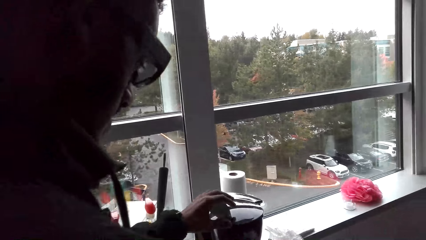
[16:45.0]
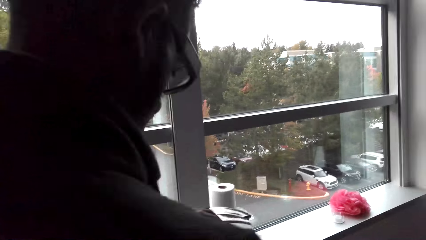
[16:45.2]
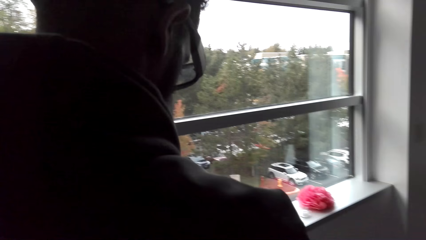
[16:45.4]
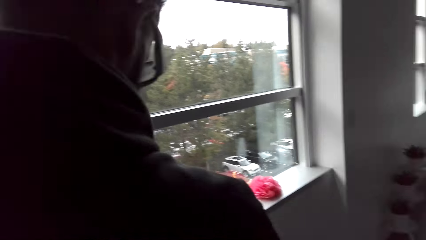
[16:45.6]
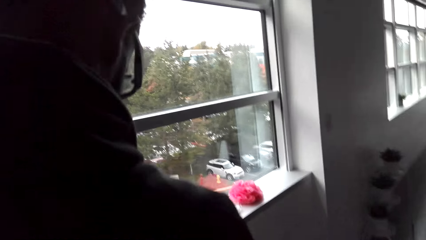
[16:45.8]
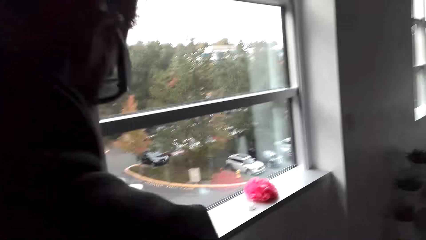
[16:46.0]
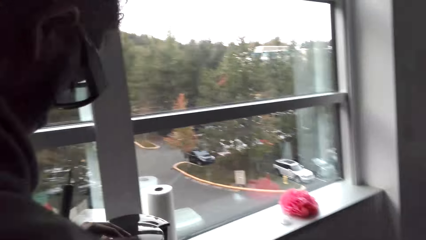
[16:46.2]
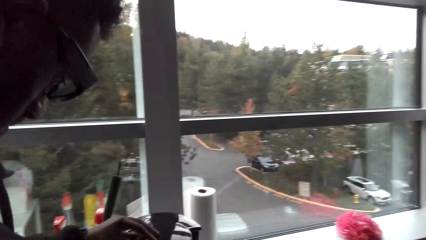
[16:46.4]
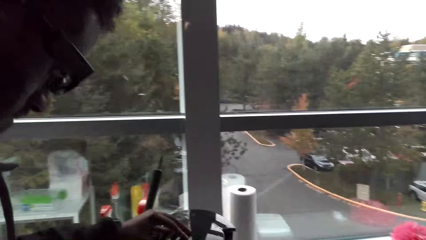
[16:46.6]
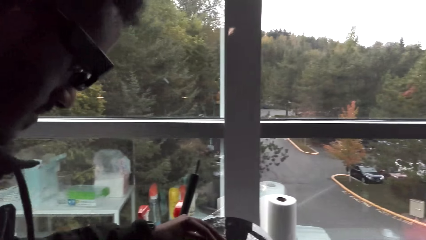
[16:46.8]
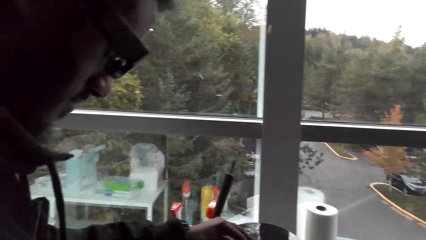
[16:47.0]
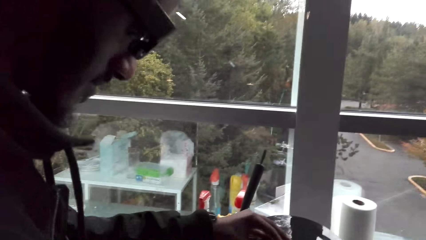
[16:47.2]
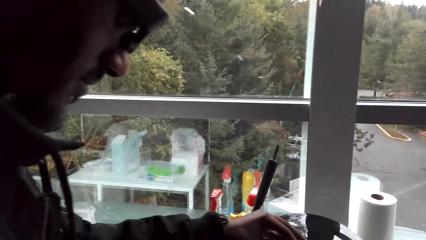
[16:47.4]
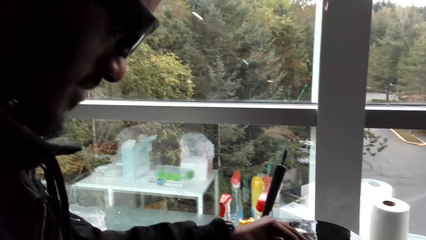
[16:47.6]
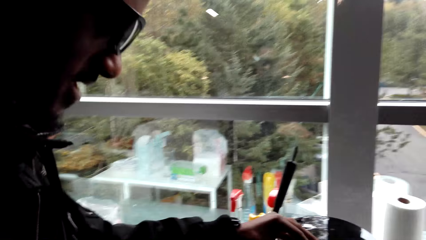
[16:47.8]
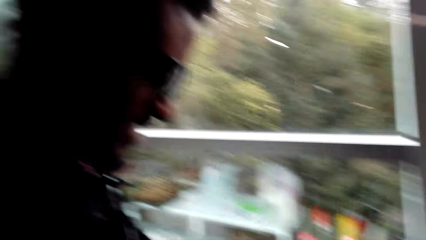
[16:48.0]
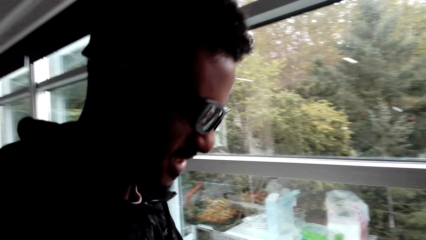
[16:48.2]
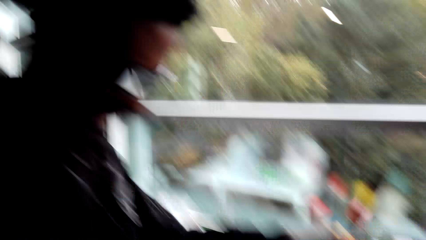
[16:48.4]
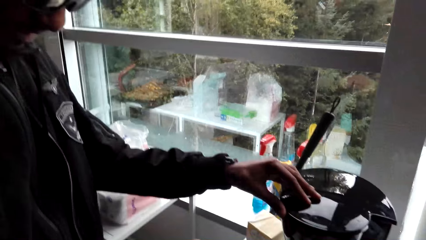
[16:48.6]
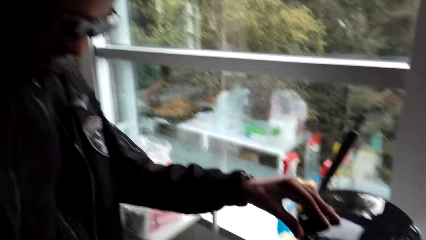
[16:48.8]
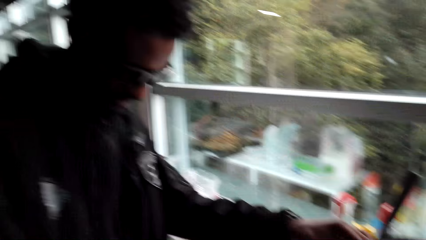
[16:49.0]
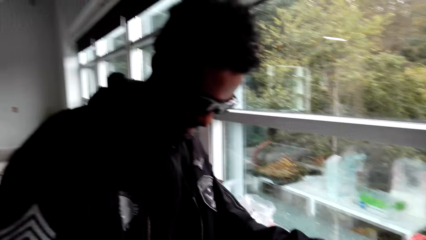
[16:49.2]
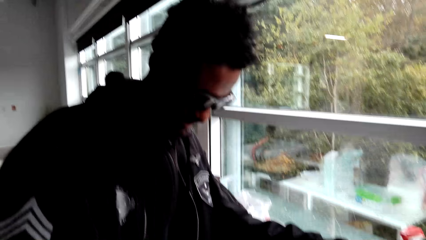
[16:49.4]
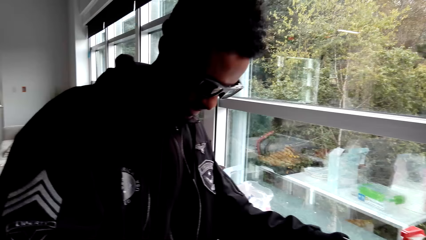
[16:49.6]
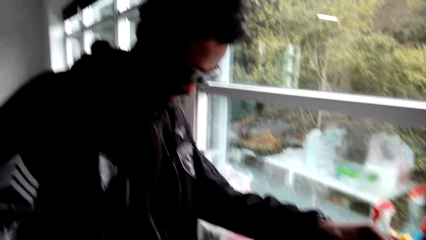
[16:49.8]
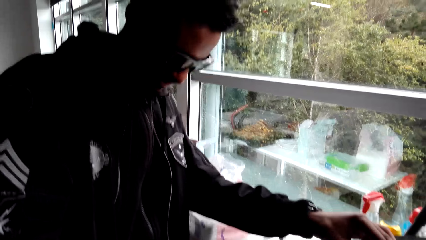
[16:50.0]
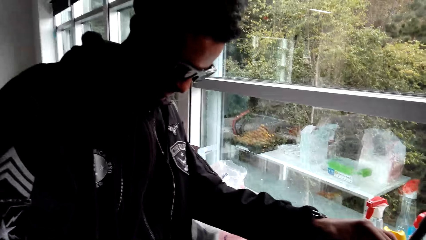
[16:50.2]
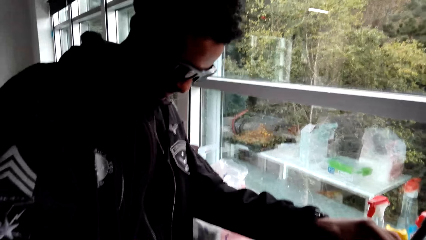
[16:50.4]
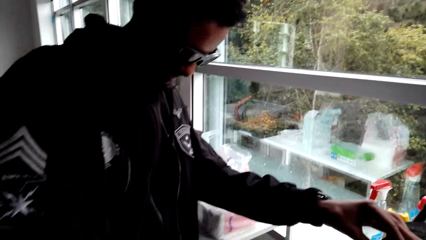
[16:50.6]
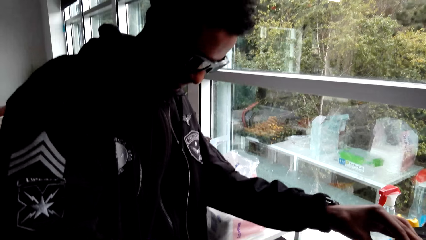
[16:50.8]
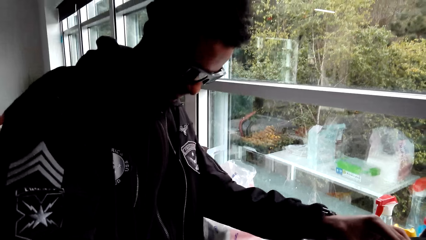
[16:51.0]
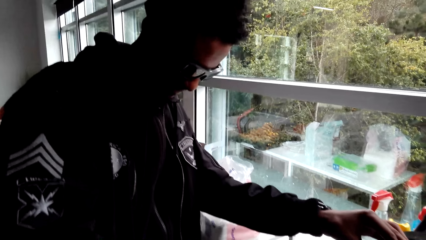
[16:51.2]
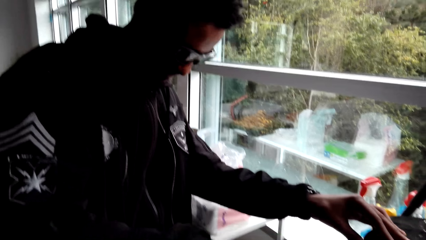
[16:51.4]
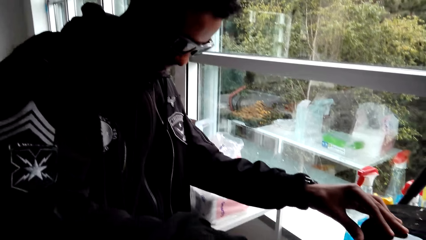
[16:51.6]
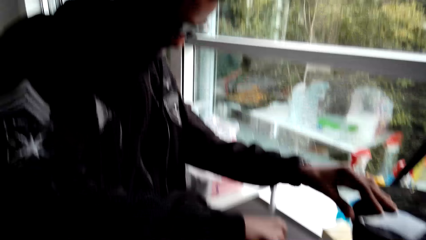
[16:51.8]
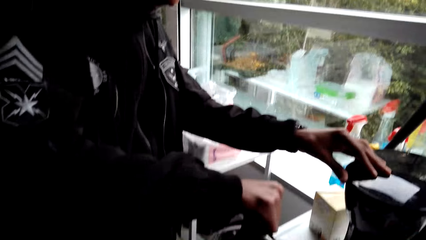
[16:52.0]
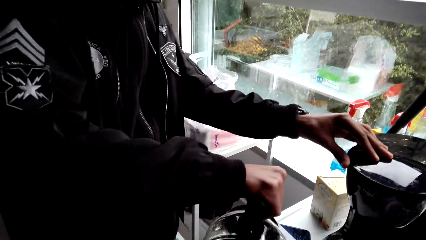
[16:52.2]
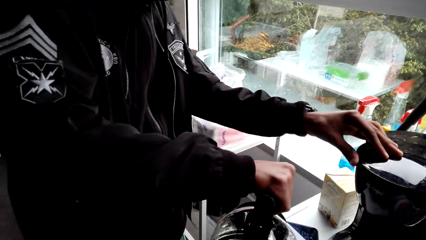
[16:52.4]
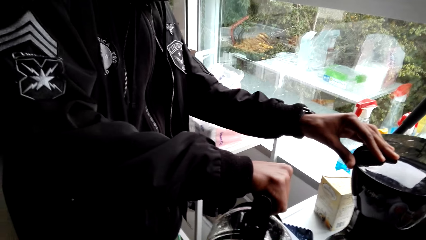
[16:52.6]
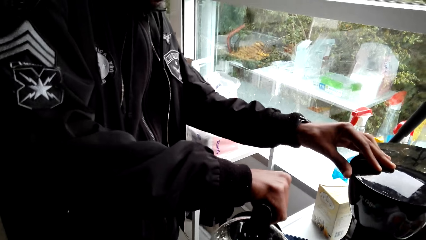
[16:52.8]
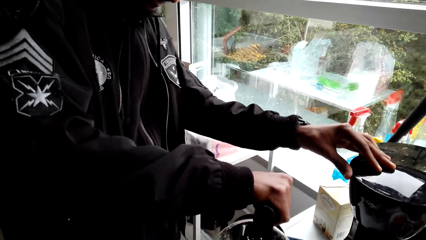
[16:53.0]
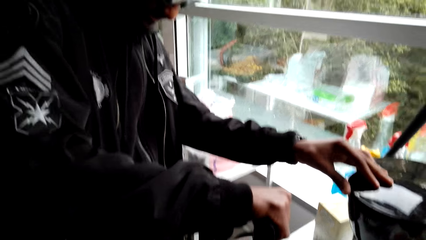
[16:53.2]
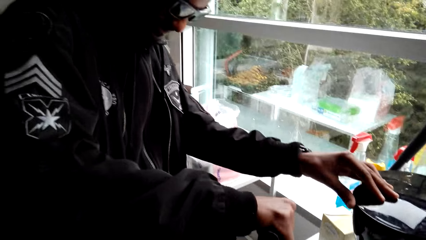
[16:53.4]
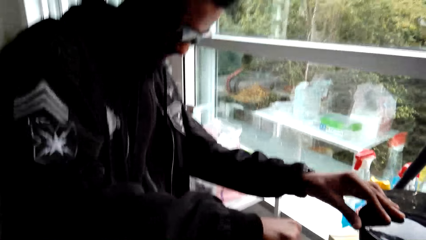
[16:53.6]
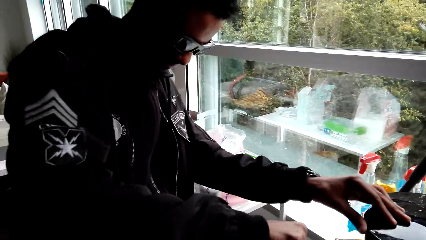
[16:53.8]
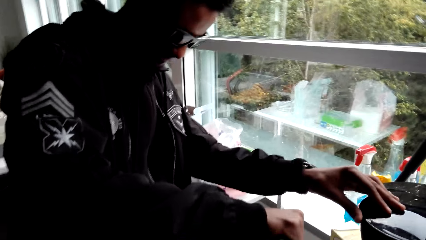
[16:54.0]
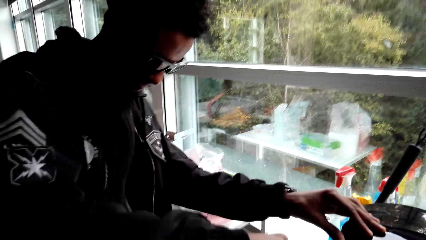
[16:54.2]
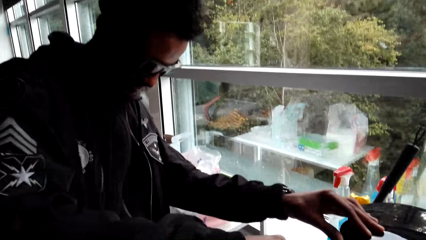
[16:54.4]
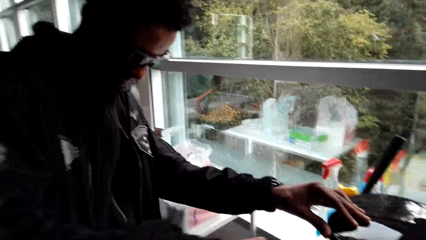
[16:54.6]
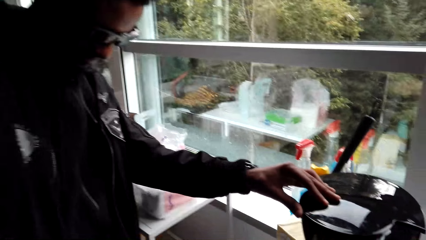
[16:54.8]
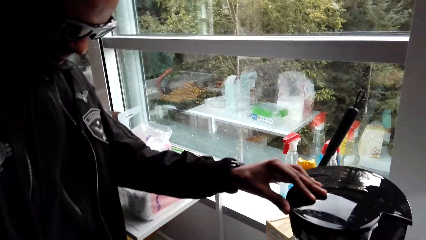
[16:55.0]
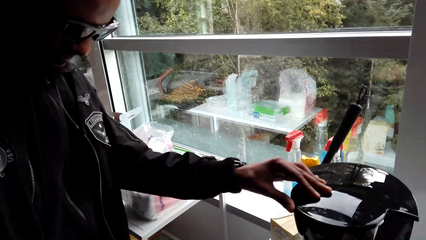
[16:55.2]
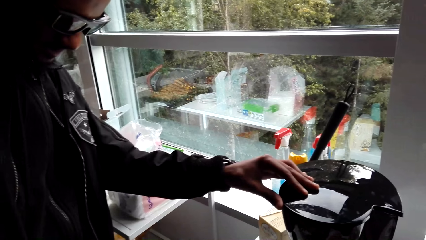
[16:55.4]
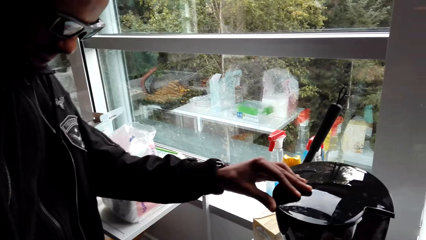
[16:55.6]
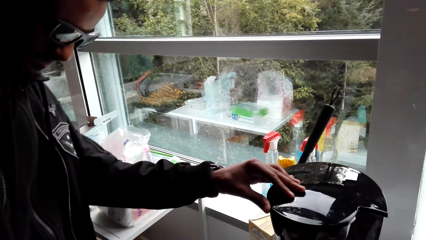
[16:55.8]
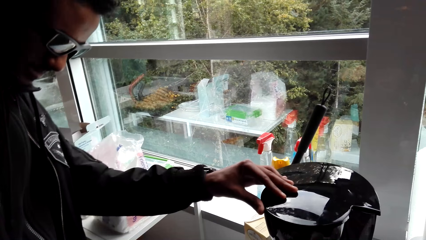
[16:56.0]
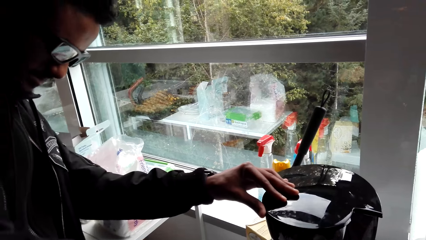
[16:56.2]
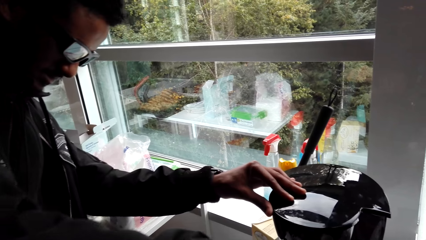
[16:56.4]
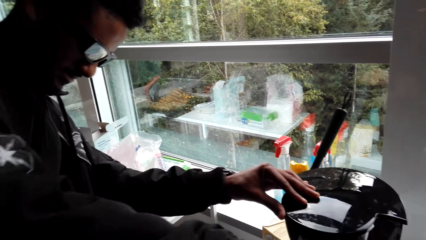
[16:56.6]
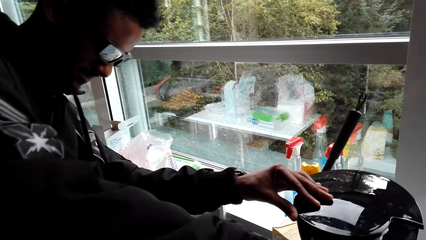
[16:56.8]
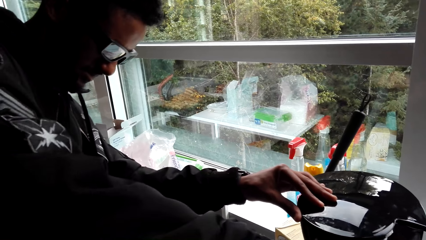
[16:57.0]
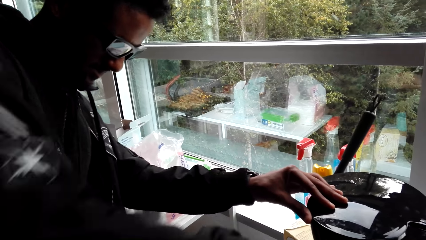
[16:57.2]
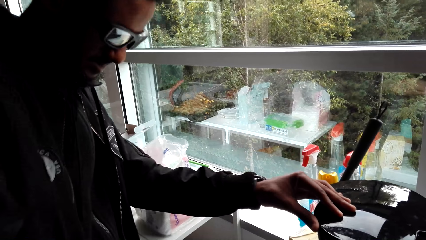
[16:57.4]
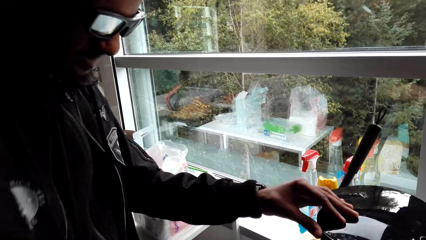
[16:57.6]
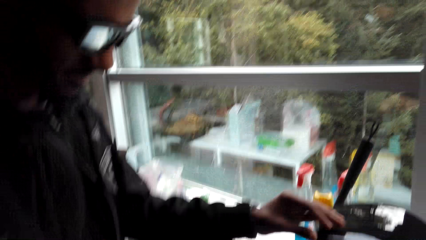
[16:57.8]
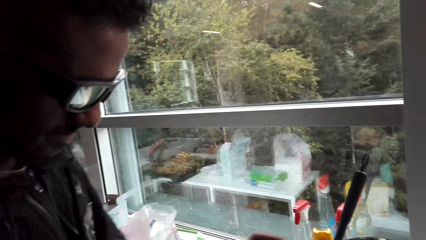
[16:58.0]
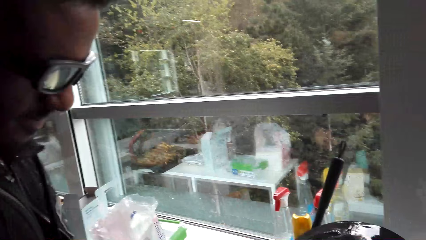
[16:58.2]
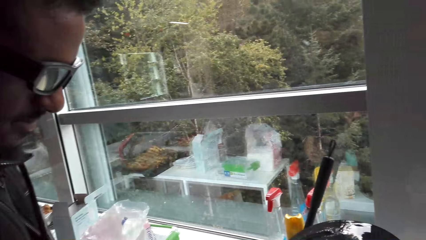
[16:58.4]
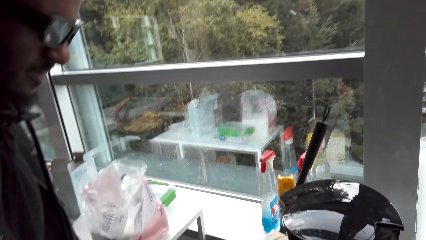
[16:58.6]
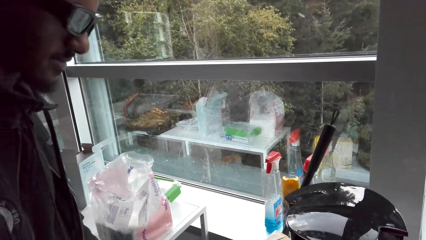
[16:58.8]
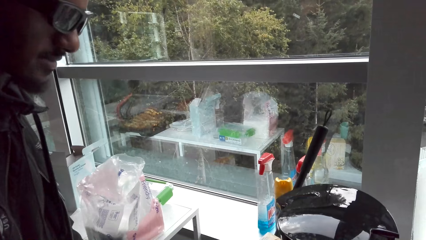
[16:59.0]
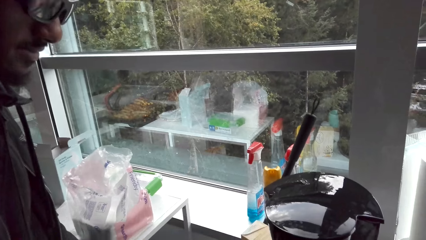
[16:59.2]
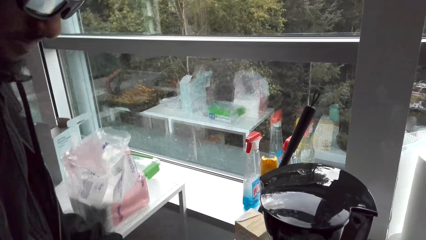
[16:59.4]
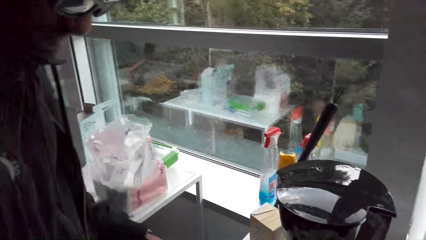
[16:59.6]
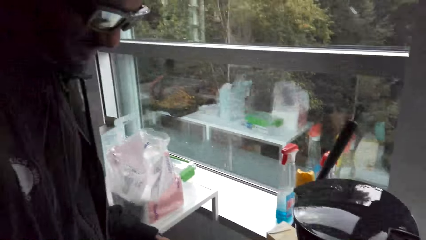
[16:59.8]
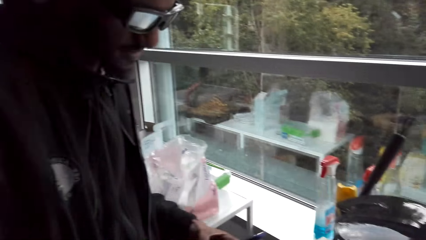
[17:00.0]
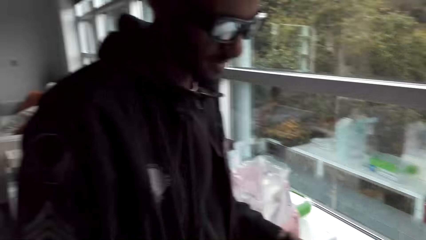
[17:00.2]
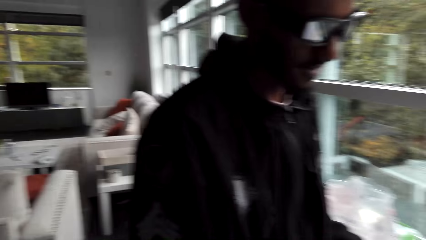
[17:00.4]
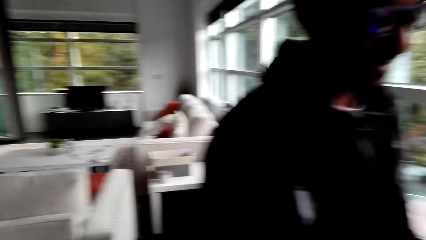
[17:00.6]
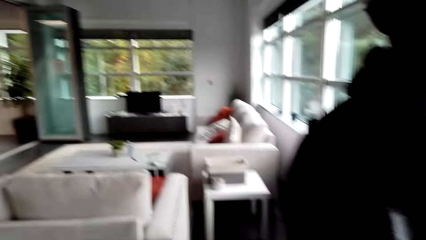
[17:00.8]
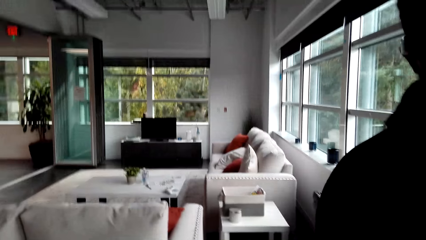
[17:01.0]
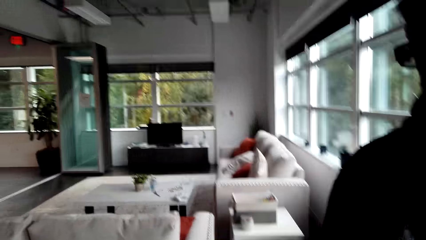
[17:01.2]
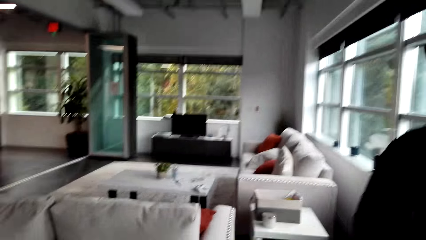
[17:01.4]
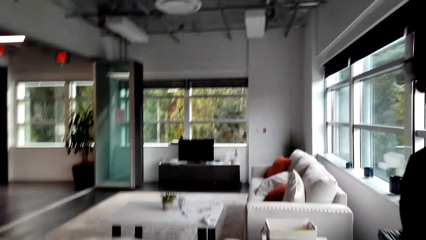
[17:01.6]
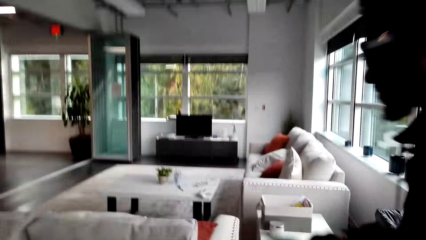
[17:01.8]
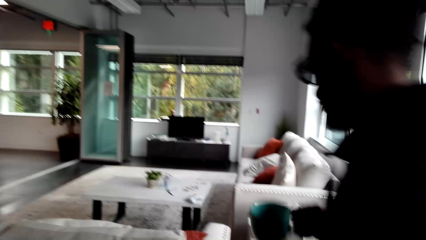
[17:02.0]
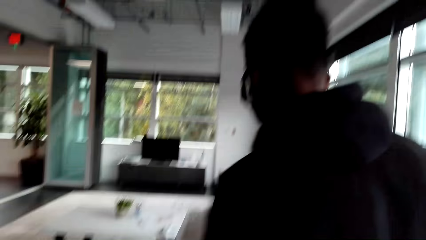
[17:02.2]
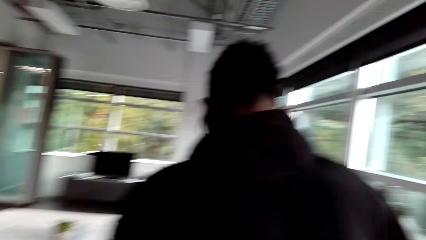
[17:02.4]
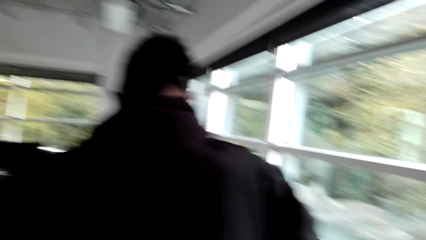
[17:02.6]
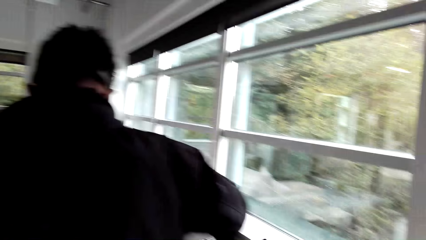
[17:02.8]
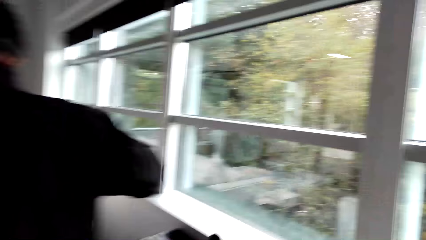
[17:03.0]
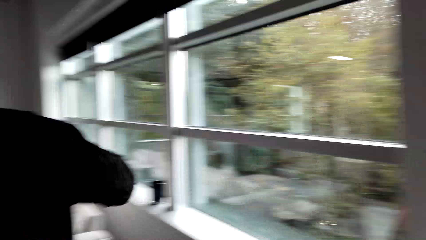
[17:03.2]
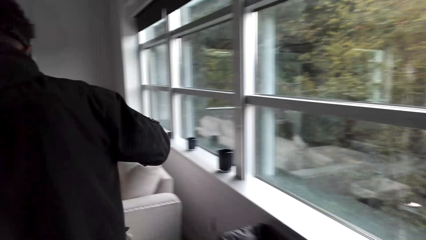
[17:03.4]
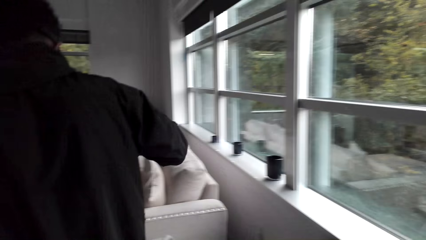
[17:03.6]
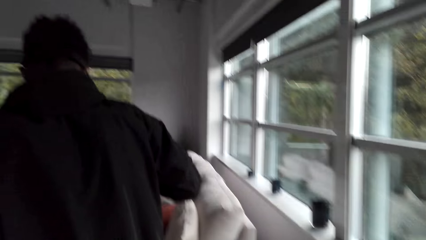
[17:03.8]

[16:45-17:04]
The man pours coffee in the cup. The man walks in the room.
